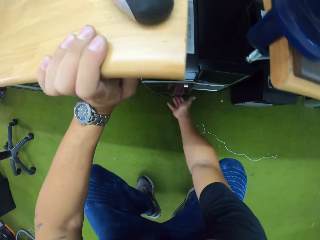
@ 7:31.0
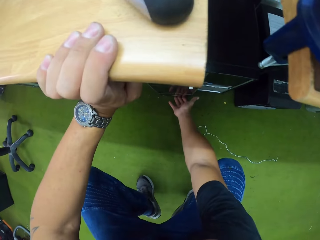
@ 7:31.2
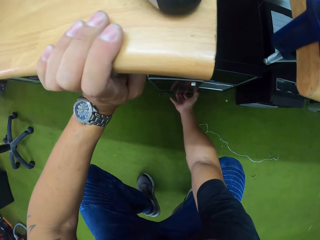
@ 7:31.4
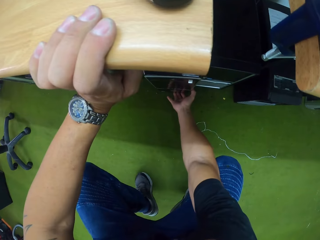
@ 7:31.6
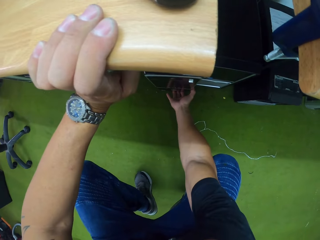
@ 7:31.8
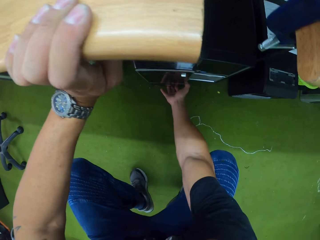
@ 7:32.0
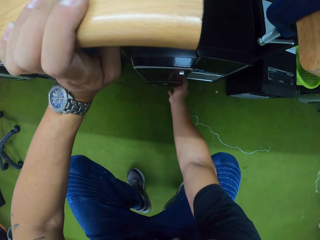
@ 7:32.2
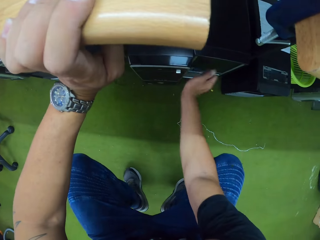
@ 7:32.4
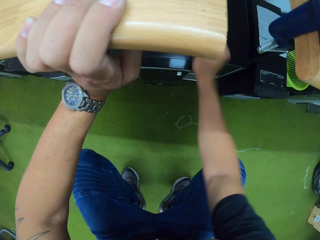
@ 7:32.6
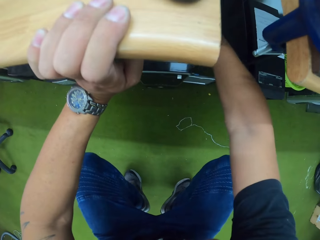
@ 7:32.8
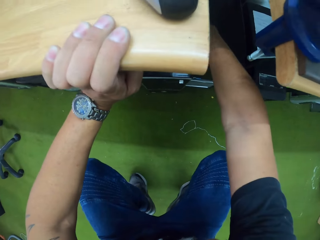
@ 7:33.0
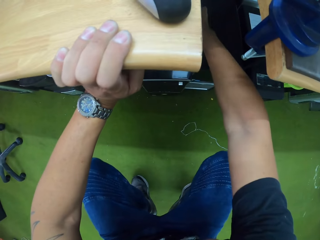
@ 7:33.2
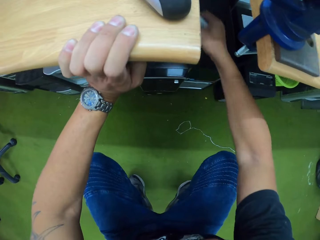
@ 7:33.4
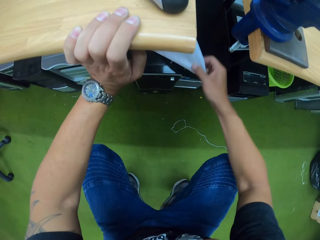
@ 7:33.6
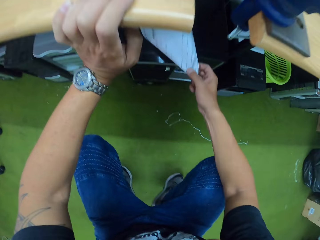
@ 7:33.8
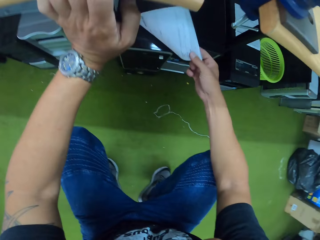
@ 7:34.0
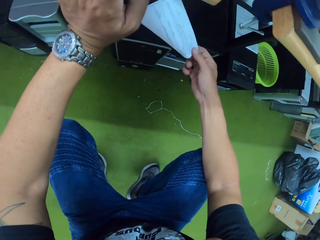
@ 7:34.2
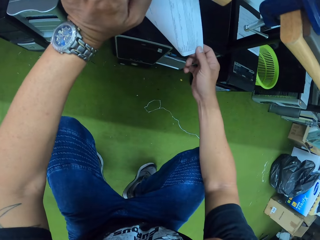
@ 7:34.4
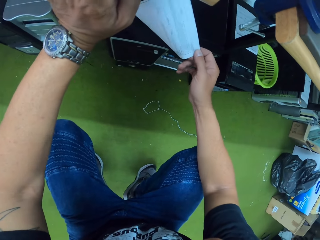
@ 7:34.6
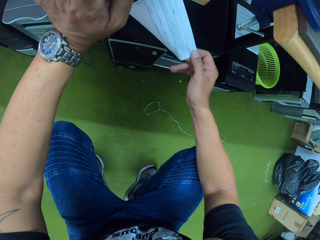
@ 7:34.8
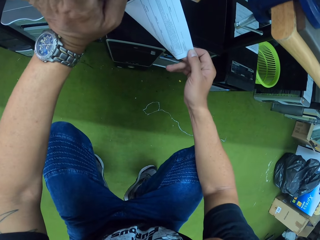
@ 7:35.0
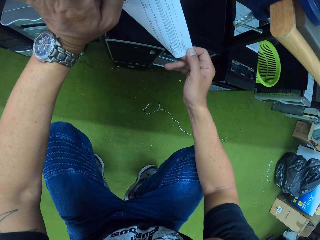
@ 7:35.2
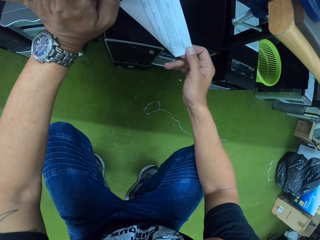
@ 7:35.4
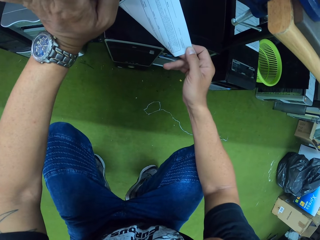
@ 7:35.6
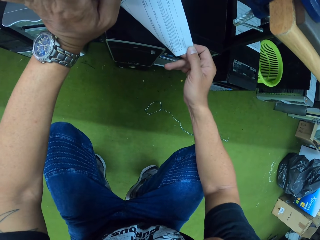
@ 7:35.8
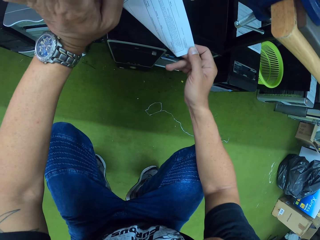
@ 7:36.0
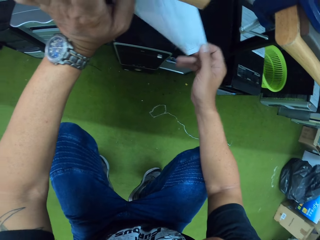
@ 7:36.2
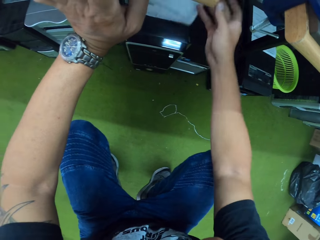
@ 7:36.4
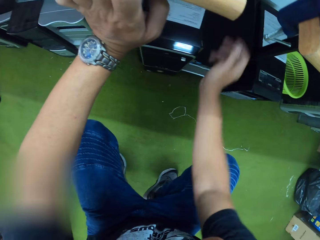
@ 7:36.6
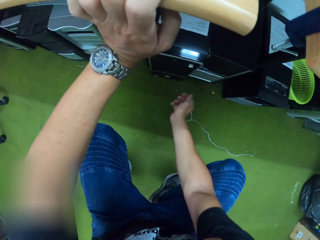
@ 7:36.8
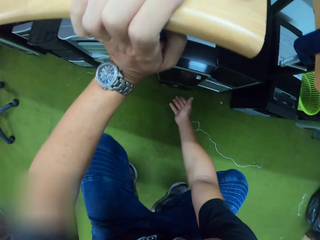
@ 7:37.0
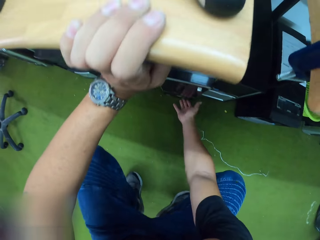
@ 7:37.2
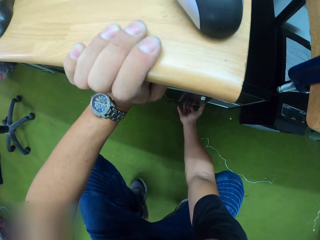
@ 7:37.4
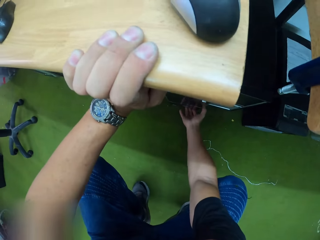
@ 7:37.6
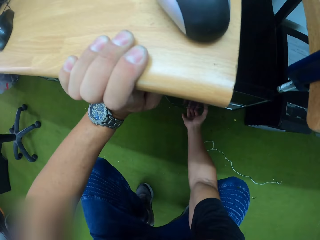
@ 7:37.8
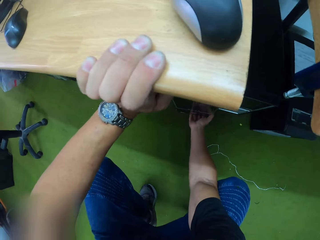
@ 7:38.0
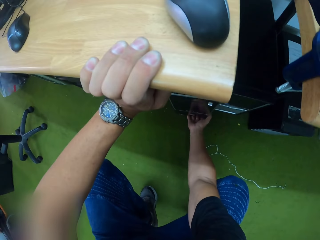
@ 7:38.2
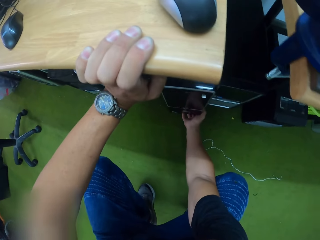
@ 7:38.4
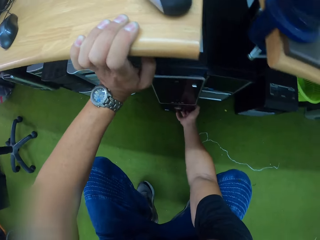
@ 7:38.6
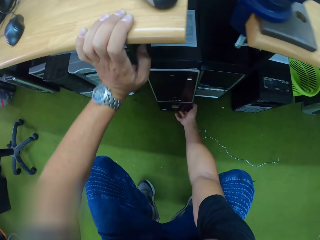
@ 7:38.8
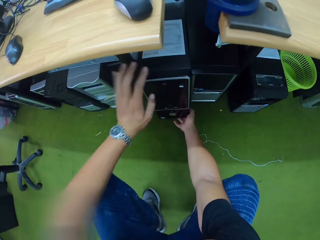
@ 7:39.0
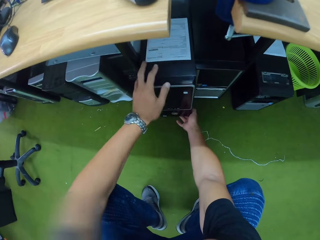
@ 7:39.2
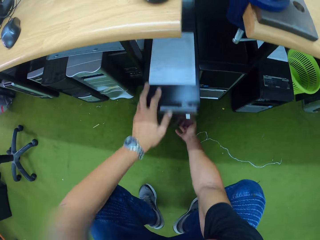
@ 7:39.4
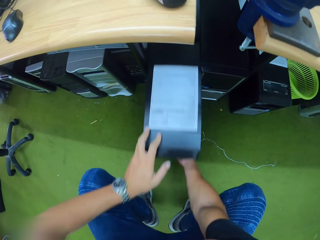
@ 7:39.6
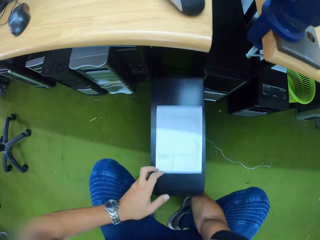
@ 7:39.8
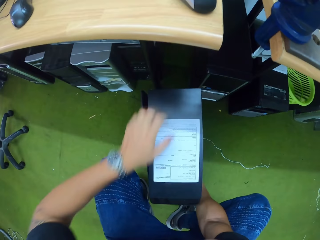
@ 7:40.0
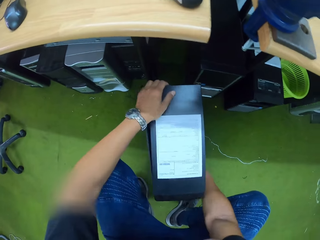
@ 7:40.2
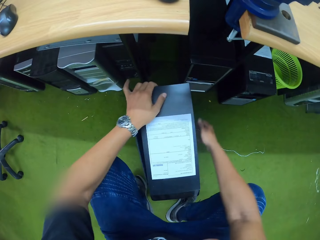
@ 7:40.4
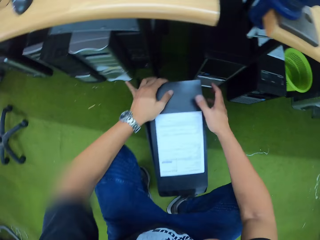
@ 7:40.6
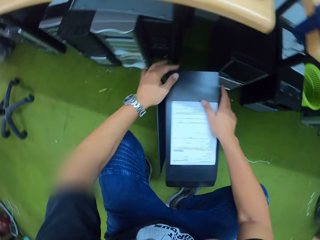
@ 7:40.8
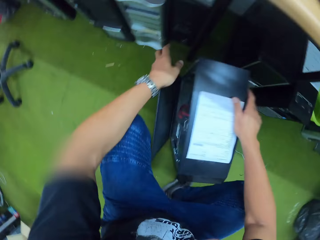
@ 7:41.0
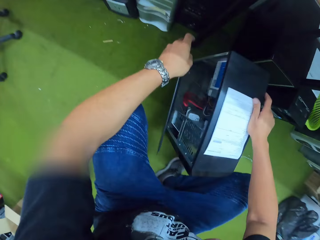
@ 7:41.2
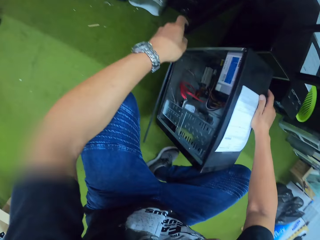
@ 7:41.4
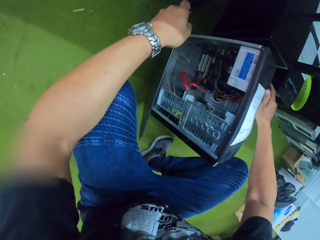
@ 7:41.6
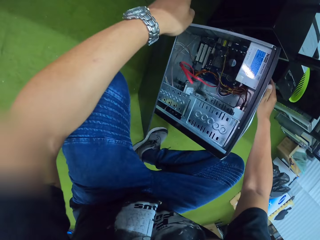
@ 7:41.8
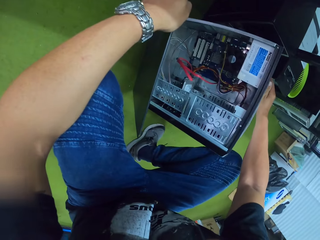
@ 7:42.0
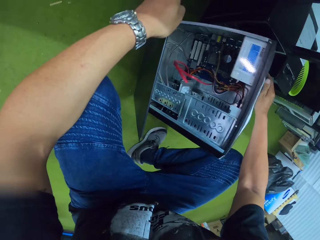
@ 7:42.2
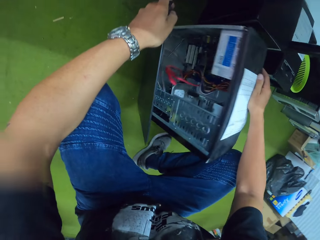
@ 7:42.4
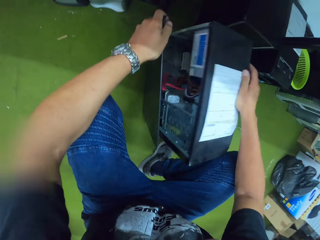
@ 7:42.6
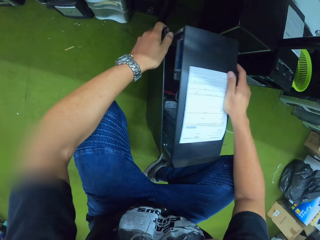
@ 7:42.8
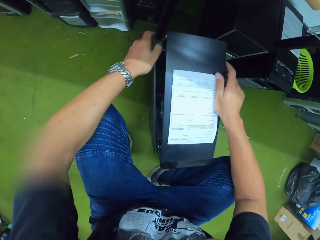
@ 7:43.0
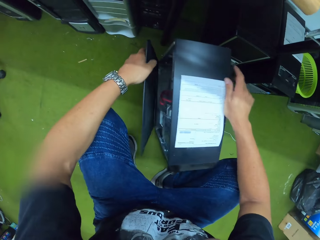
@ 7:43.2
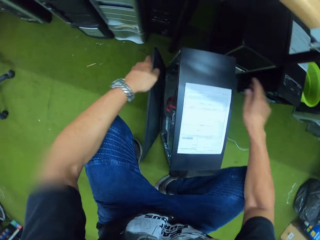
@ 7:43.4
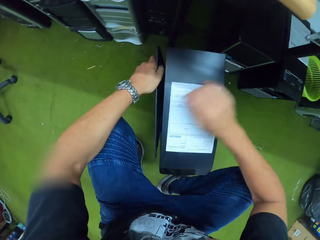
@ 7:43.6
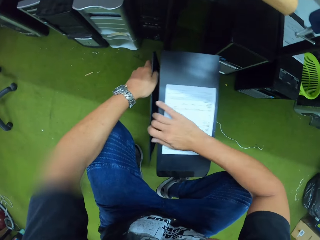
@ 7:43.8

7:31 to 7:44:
The camera wearer touches a CPU with his right hand. He picks up a paper with his hand and holds the paper on the CPU with his right hand. He drops the paper with his hand. He removes the CPU from the table. He raises the CPU with his right hand. He drags the CPU with both hands. He holds a cover panel of the CPU with his left hand.

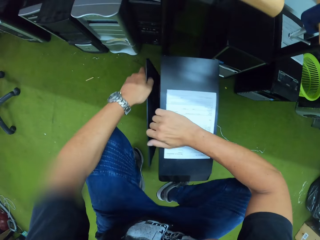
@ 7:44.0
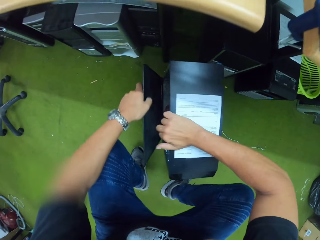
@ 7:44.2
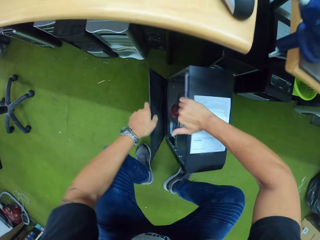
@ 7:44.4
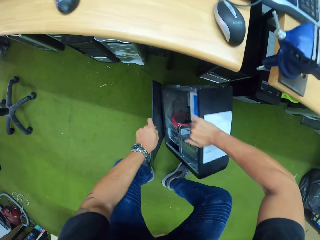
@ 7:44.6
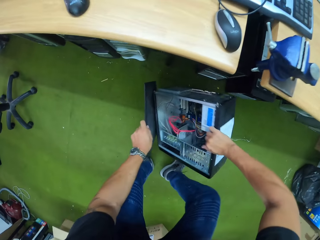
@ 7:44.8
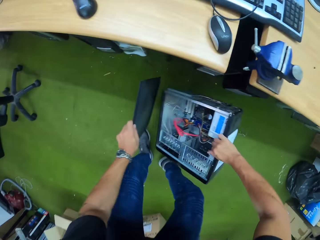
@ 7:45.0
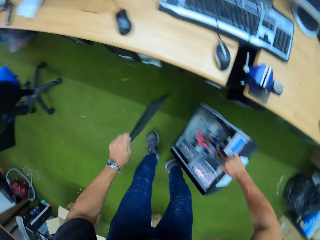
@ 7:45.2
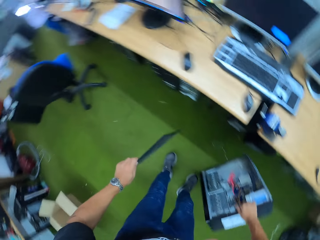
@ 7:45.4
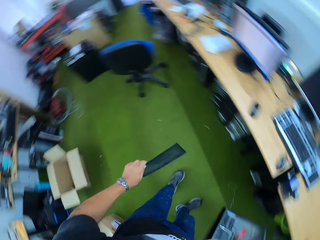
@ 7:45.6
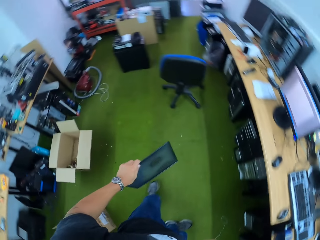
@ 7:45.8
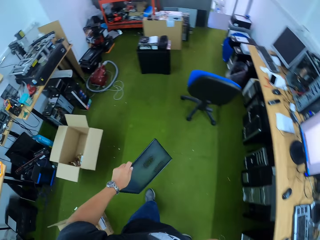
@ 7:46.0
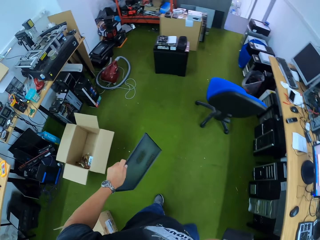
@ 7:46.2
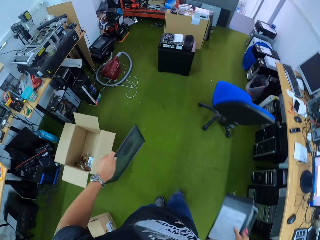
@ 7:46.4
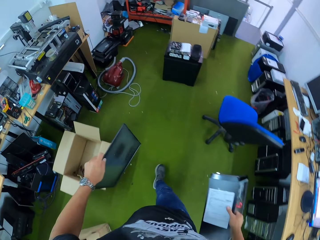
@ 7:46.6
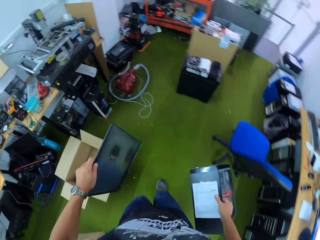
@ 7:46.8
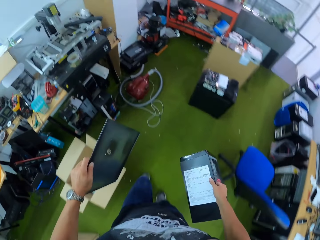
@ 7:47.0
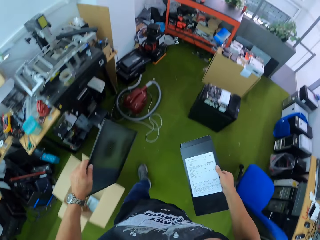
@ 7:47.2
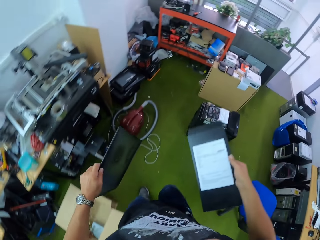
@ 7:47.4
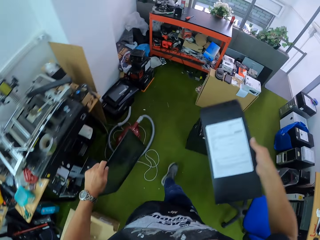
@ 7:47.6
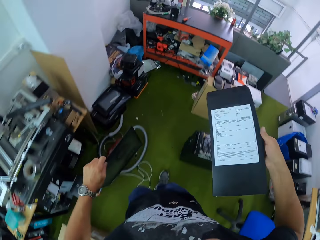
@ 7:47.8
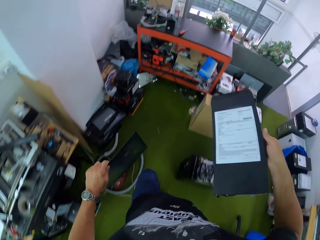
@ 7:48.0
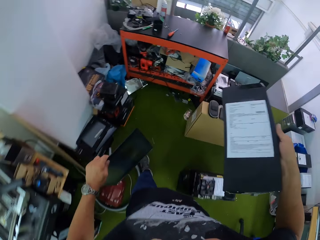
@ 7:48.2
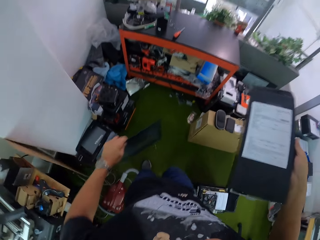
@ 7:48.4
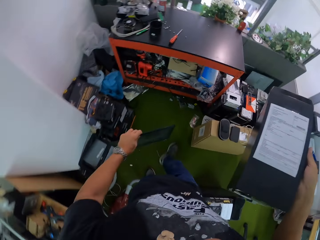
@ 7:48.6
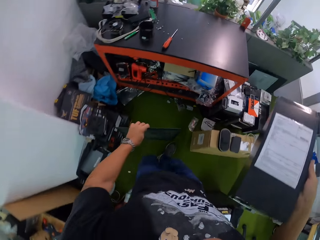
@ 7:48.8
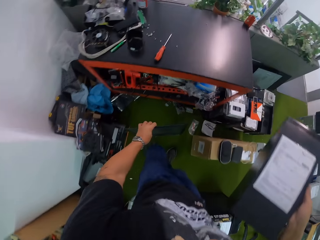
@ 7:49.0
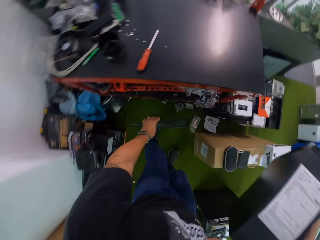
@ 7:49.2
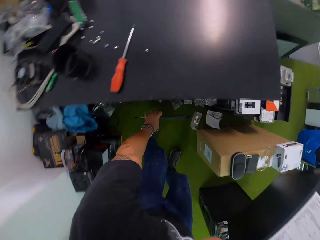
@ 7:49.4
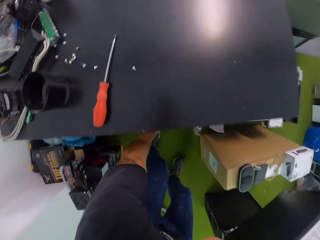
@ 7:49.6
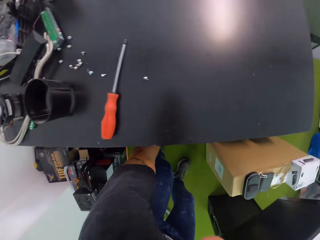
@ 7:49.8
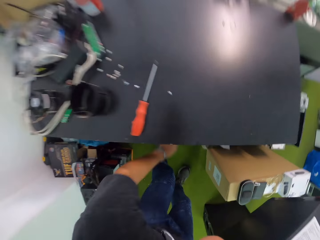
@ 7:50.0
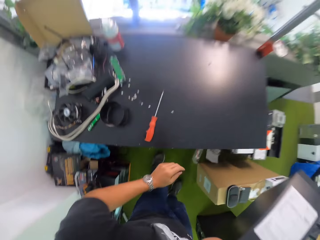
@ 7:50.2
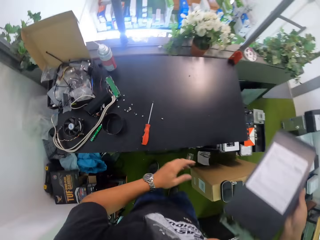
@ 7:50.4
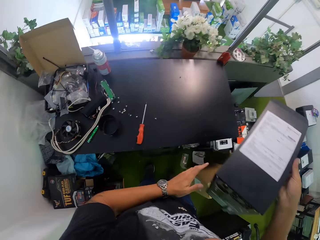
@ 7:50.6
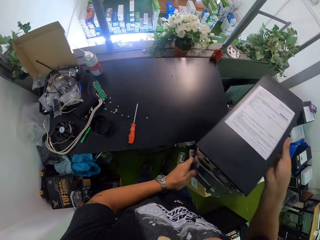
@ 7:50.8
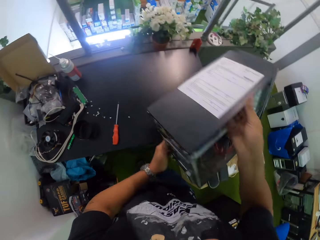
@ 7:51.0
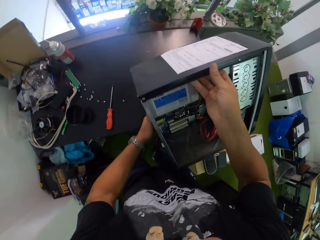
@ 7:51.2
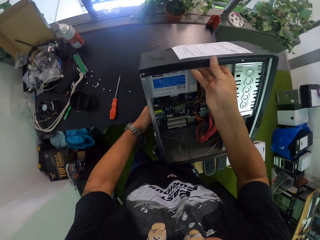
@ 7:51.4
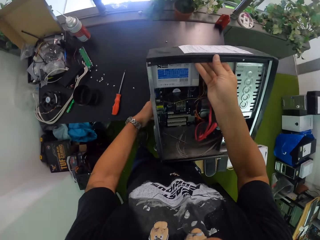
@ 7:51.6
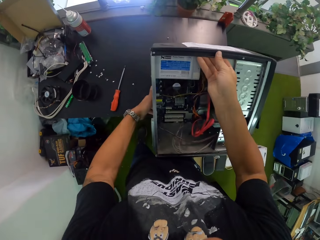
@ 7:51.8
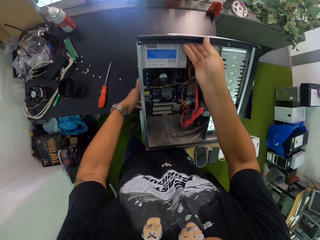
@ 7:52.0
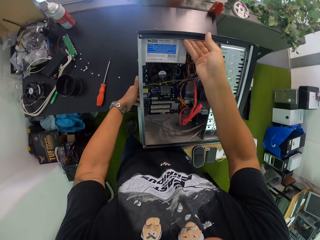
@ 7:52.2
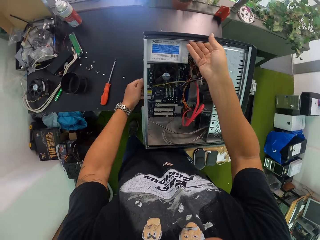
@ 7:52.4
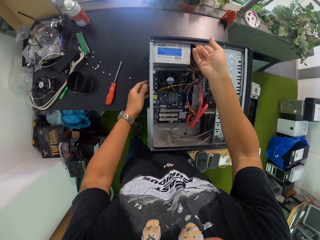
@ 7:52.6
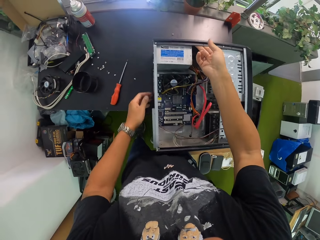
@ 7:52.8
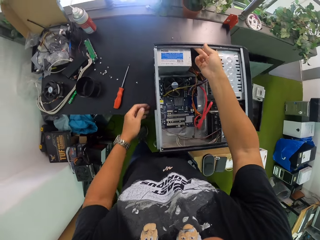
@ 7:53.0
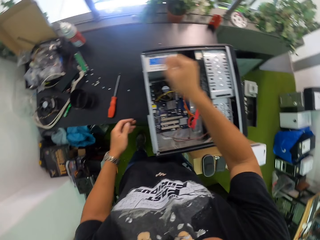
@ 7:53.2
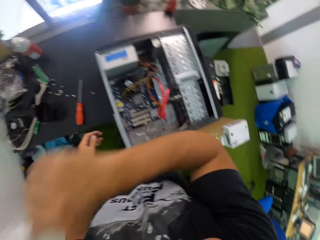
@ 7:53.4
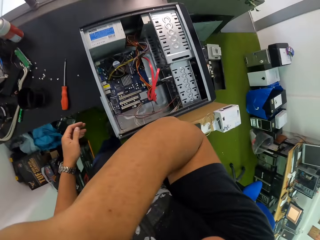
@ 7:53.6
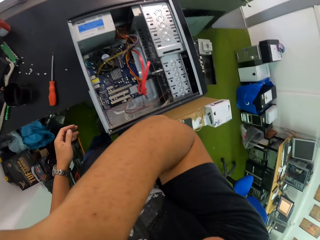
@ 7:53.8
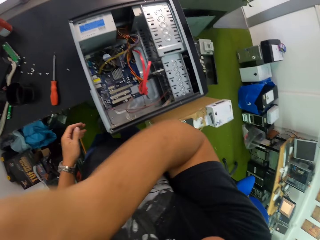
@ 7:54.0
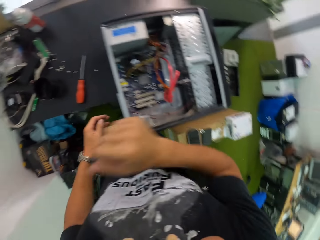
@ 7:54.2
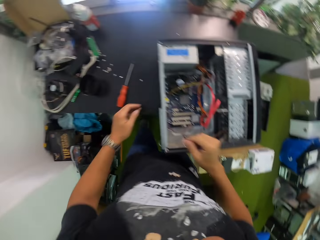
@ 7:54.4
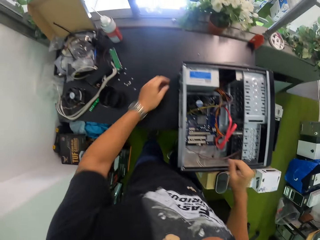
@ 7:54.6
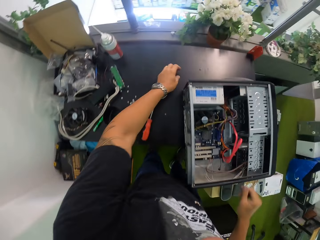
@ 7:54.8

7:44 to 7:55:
The camera wearer carries the CPU with his right hand. He lifts the CPU with his hand. He walks around the house. He drops the cover panel on the floor. He places the CPU on a table with both hands. He holds the CPU with both hands. He does something with his hand.
